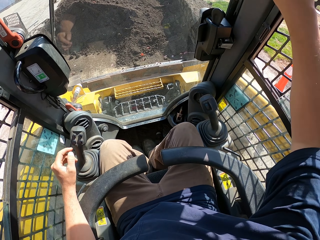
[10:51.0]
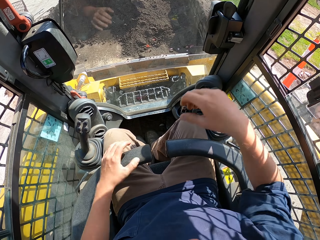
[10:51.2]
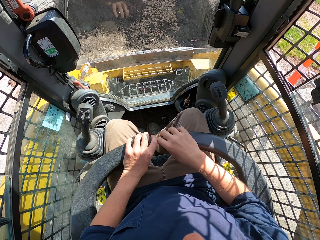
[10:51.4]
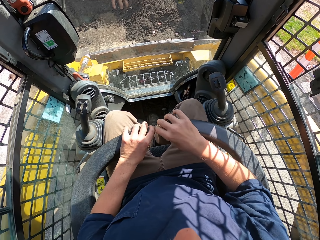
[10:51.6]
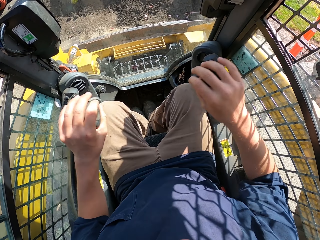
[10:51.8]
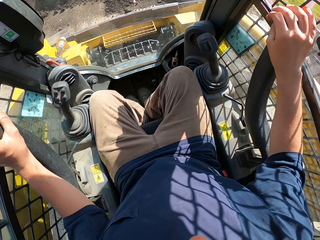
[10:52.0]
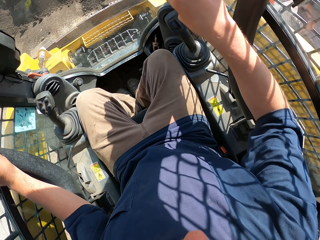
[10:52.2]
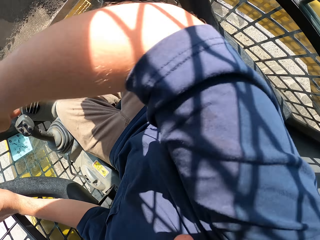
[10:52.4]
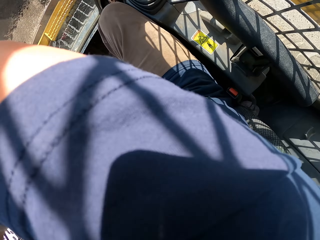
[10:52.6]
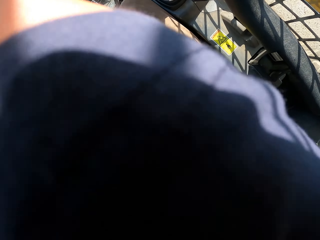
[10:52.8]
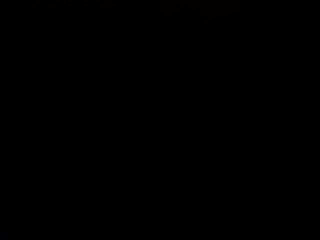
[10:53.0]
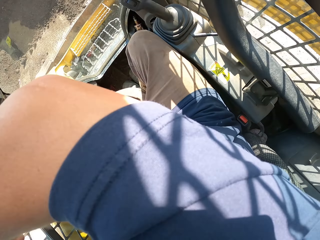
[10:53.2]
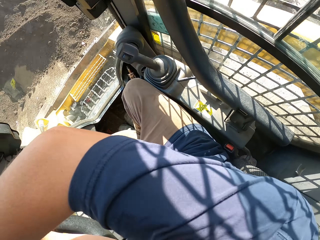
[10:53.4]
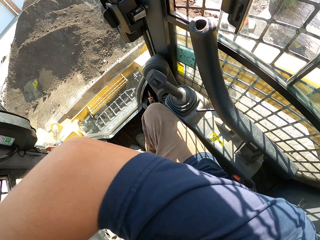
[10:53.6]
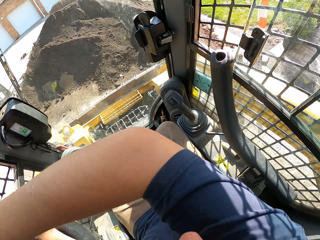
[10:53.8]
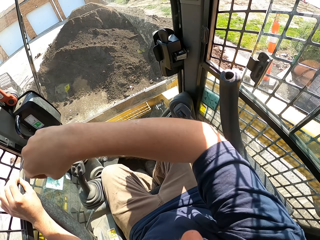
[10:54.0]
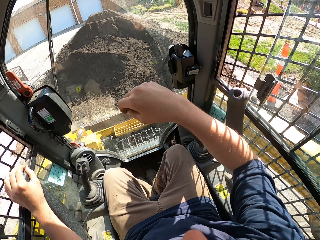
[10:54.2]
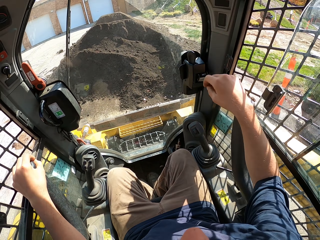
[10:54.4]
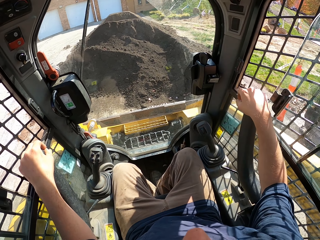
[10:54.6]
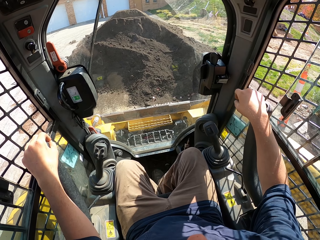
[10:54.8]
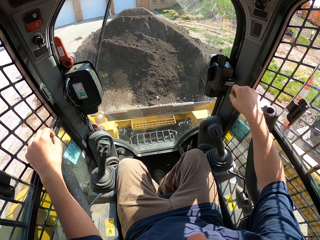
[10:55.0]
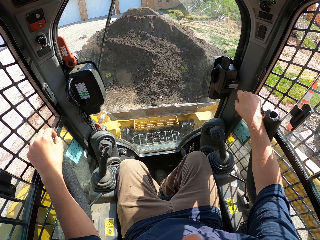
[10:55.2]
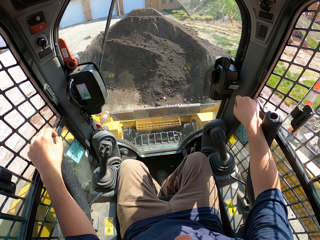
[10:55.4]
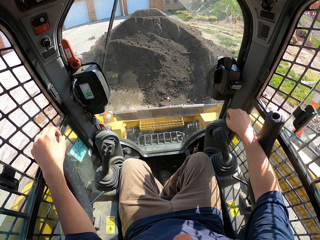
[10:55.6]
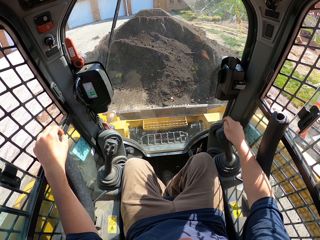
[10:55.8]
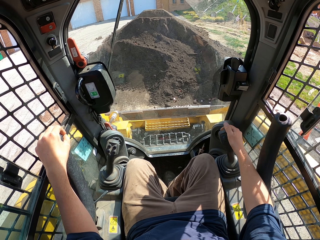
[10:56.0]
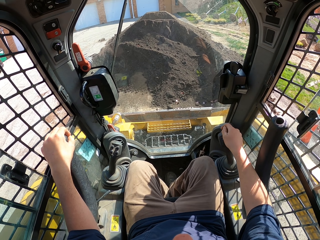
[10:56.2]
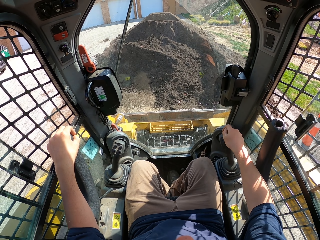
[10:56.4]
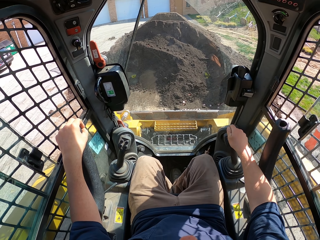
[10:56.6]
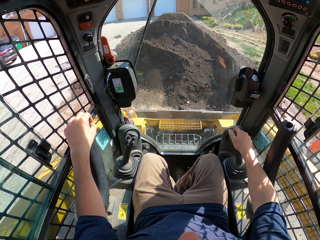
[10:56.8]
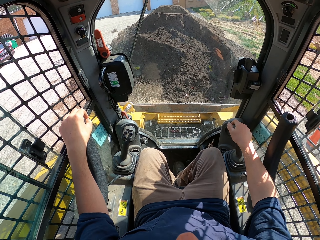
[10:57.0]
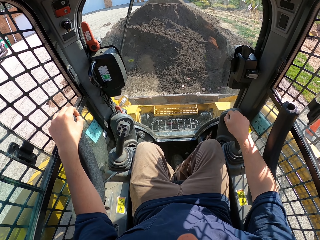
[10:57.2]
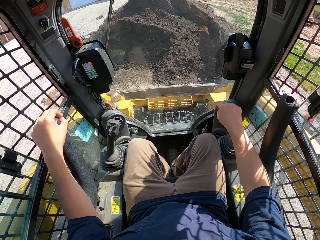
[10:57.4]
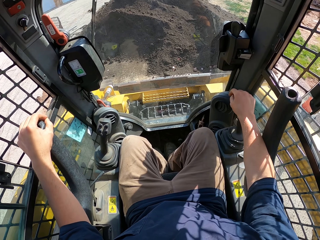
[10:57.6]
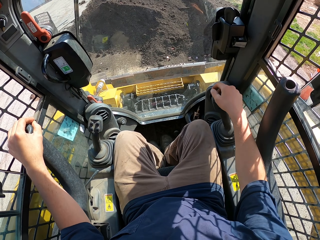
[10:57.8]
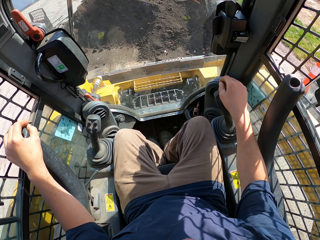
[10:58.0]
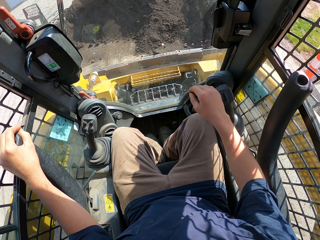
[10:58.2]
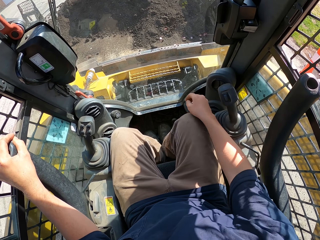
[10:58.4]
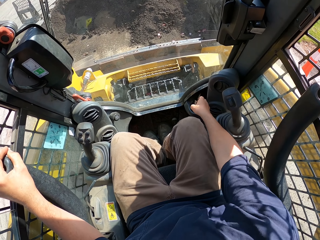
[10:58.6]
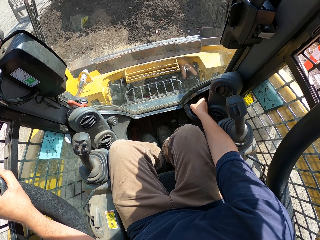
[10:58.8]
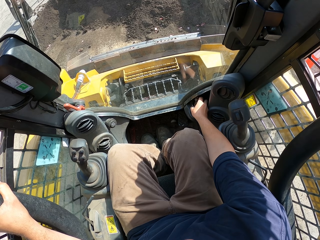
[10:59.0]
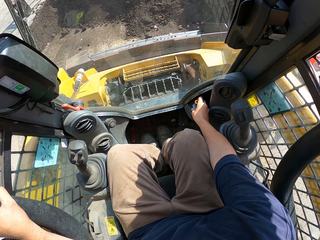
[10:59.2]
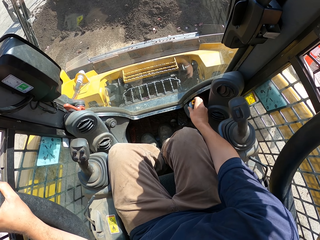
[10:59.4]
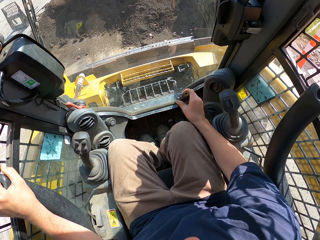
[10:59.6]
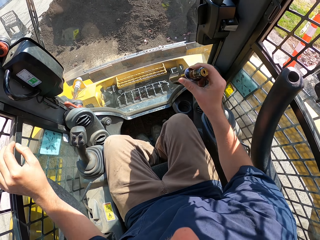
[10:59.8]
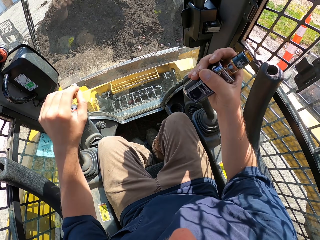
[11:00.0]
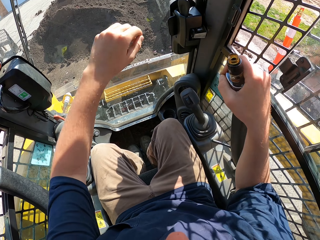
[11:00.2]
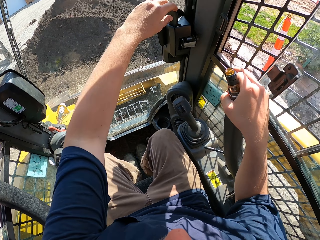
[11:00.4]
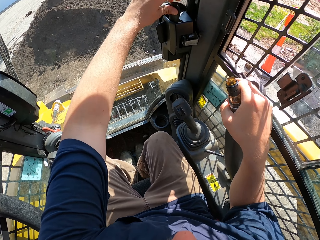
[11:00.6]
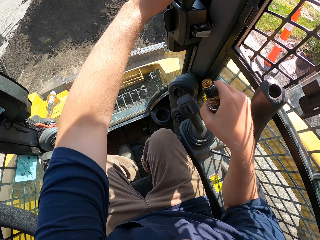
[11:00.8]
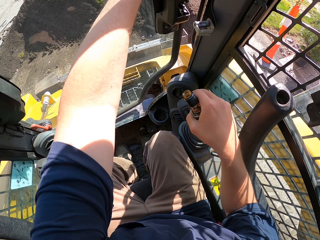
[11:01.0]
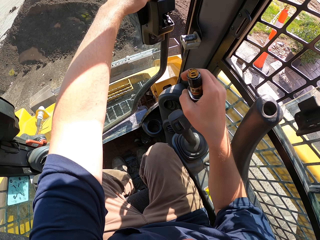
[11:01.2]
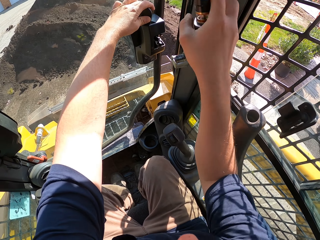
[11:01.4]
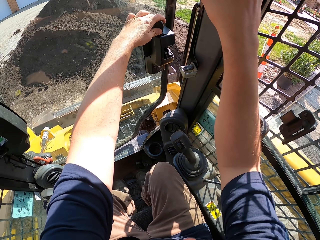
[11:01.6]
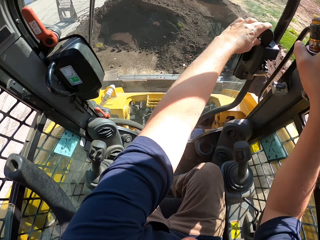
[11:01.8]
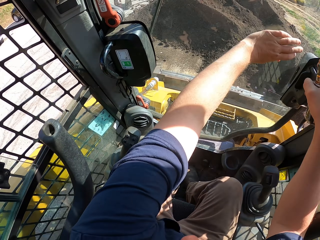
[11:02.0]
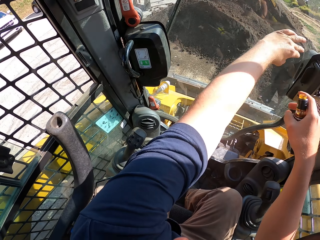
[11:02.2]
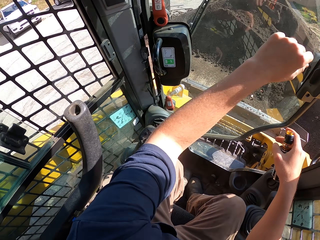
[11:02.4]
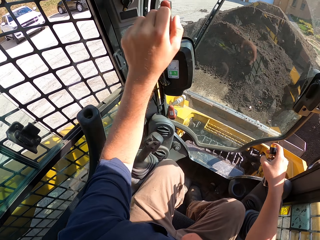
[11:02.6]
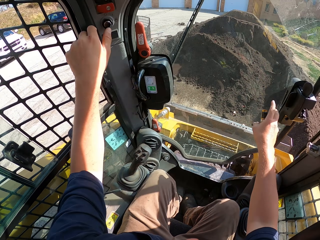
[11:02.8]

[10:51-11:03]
The camera wearer presses a button on the forklift. They lift the forklift seat parts with both hands. They touch the camera. They pick up a drink or vape. They open the forklift door.

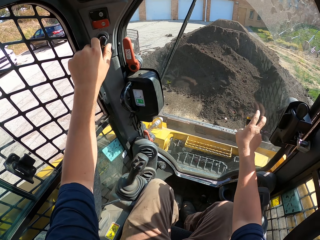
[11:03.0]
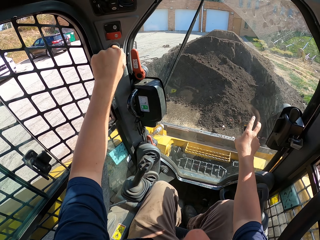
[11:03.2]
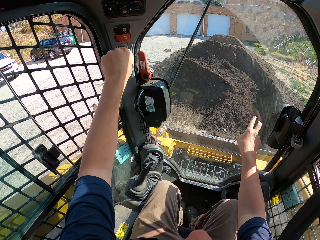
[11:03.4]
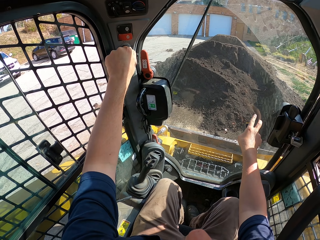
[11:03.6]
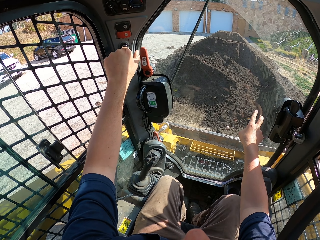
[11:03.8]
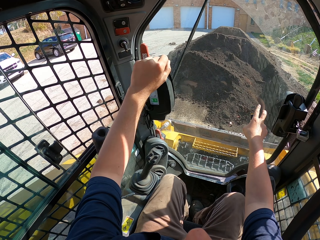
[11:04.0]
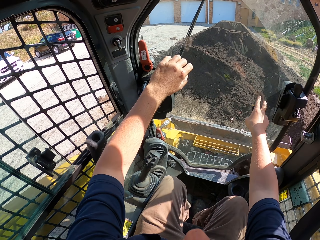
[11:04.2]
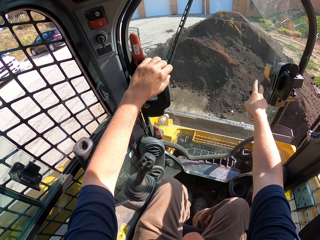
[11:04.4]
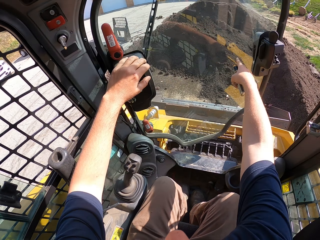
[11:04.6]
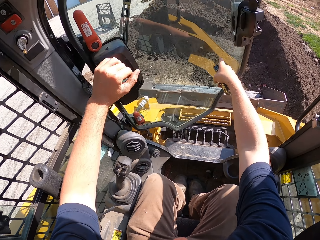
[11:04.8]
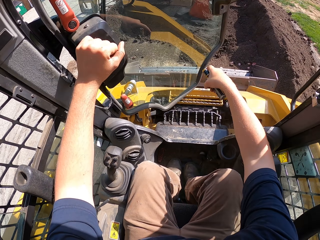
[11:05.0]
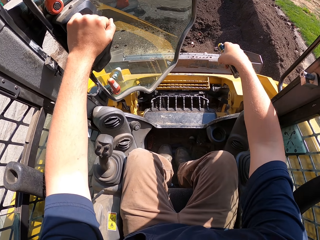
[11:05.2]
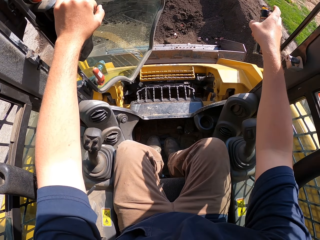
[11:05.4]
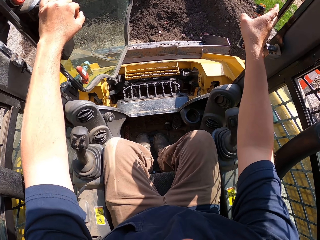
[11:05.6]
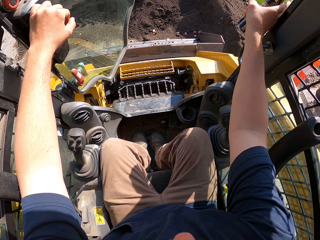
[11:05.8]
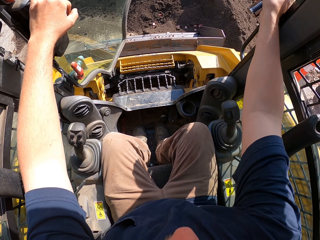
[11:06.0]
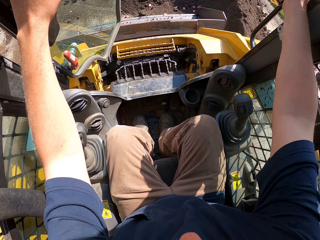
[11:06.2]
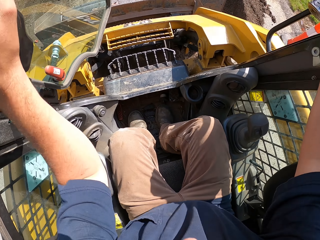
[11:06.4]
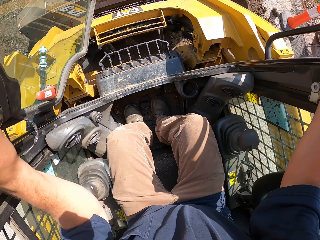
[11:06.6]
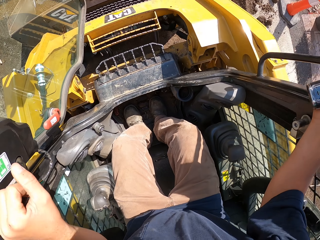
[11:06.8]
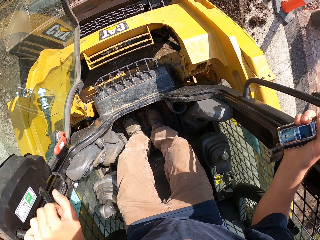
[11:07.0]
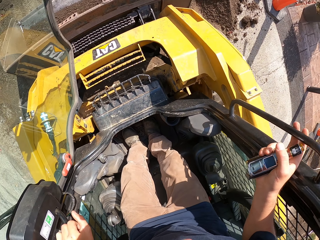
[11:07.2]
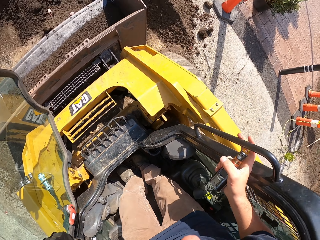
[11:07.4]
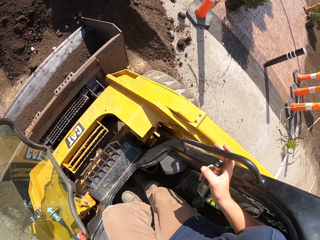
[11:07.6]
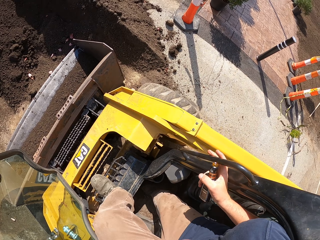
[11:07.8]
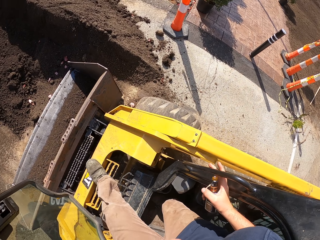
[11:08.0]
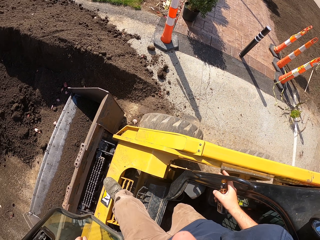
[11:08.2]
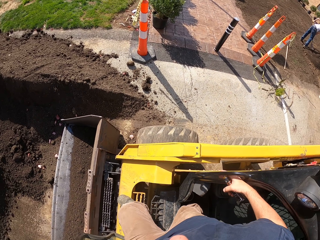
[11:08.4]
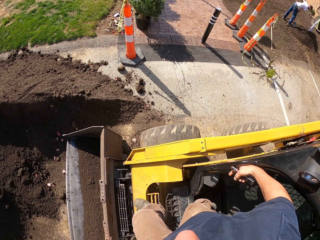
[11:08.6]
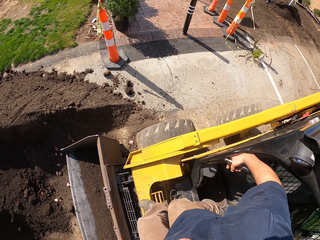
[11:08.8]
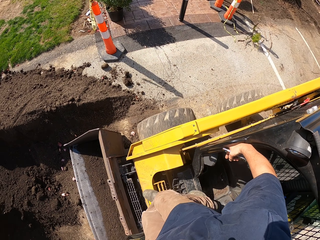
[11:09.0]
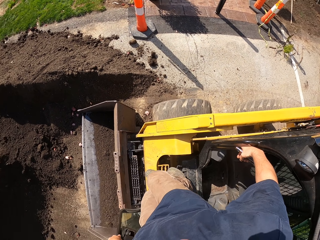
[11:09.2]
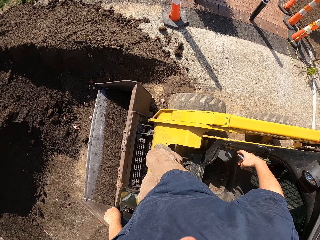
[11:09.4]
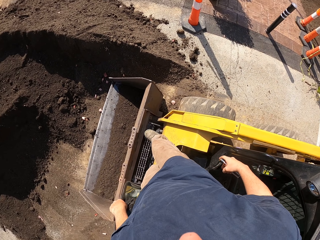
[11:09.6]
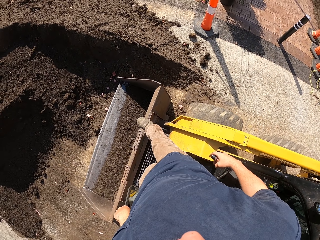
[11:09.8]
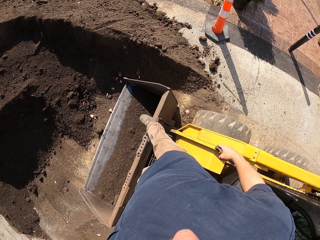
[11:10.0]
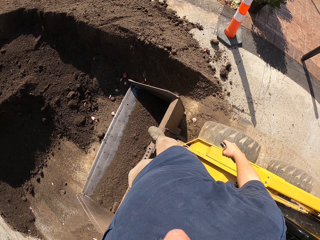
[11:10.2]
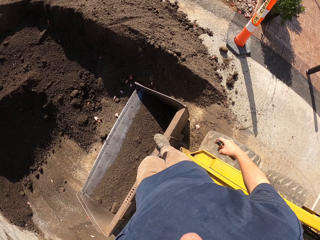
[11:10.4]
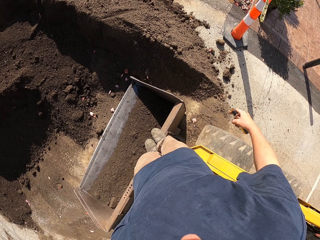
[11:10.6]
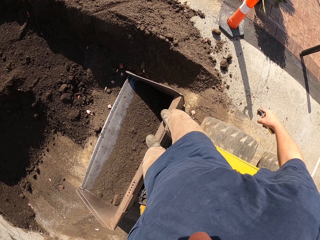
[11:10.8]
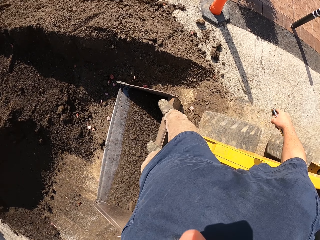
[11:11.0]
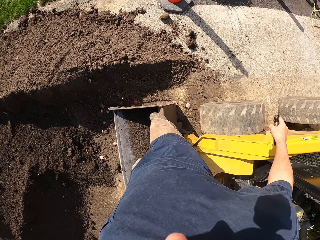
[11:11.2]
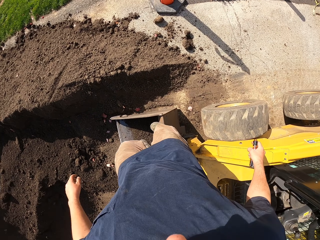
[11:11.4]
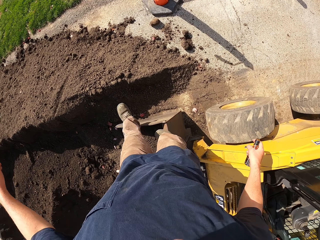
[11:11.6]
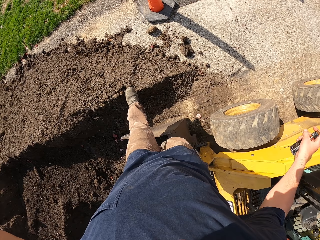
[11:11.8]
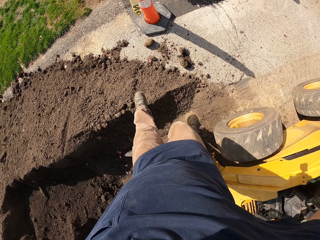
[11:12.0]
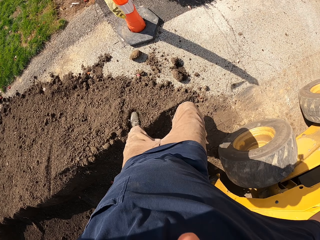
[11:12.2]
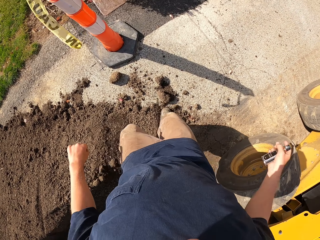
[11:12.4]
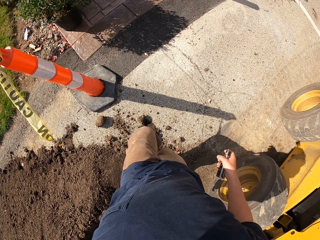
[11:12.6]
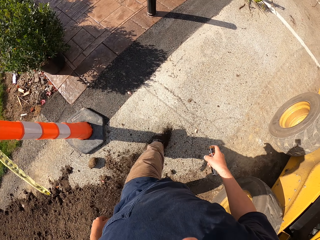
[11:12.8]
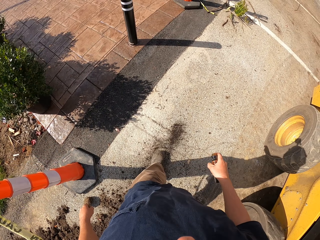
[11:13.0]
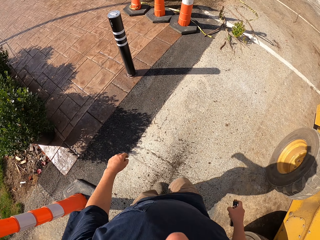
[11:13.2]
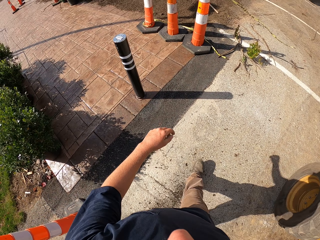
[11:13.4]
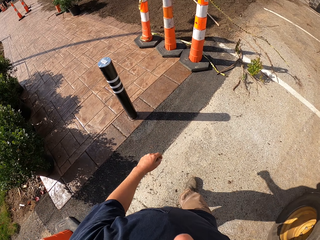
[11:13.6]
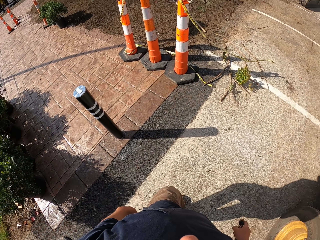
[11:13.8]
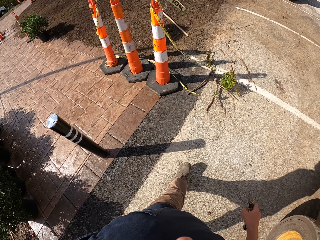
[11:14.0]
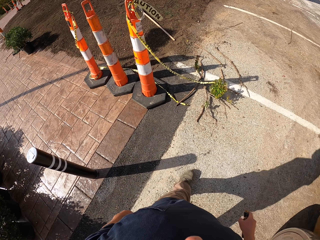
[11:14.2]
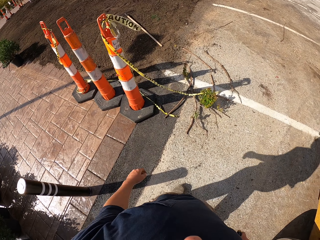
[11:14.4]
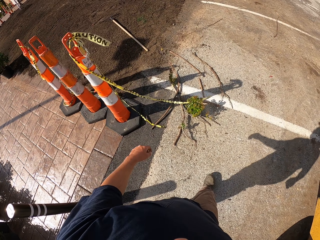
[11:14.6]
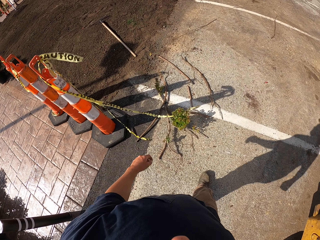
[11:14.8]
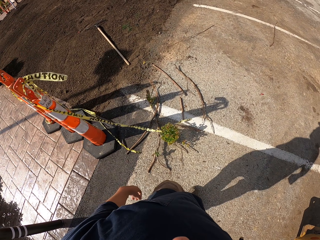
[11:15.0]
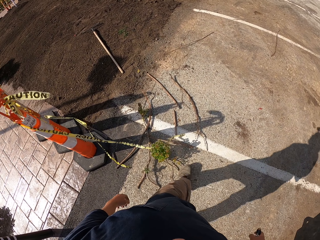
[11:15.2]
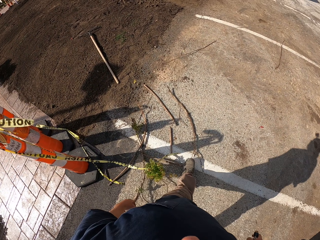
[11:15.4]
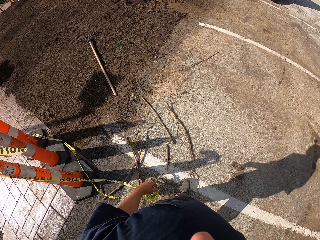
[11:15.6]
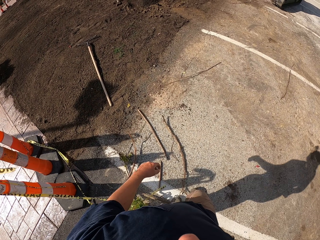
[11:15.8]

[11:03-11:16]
The camera wearer closes the forklift door. They open the door, hold the door frames. They walk out of the forklift. They jump. They walk.
